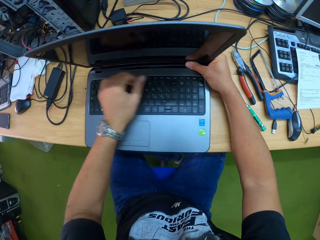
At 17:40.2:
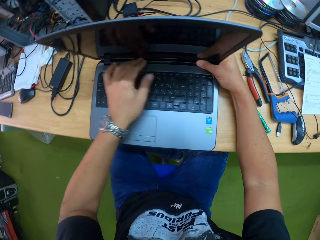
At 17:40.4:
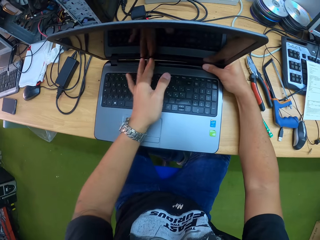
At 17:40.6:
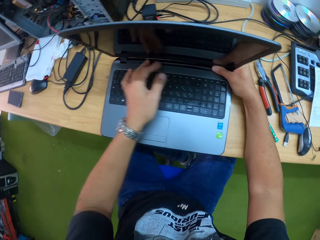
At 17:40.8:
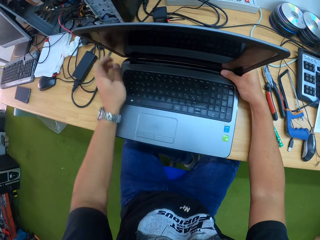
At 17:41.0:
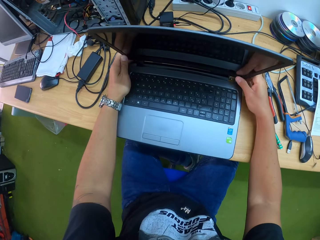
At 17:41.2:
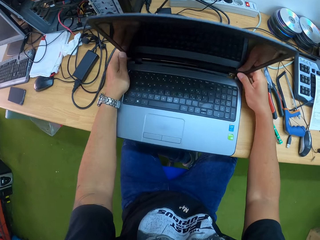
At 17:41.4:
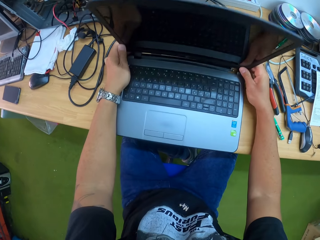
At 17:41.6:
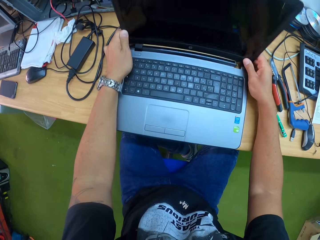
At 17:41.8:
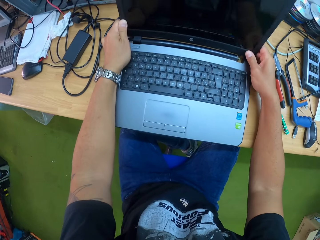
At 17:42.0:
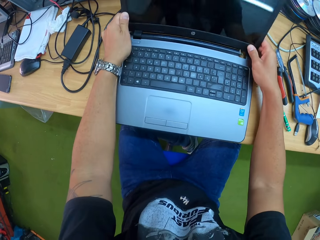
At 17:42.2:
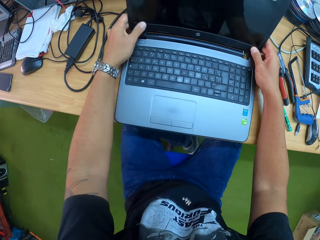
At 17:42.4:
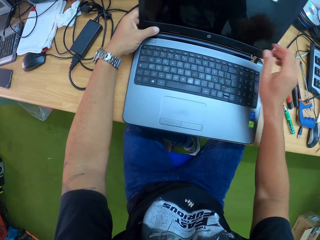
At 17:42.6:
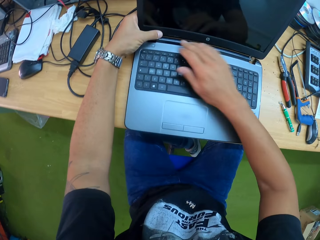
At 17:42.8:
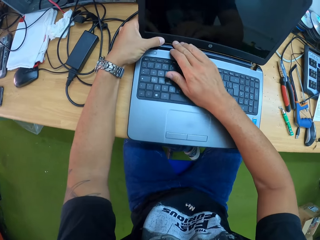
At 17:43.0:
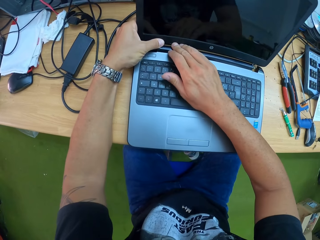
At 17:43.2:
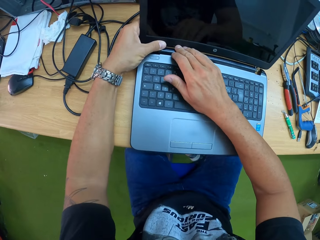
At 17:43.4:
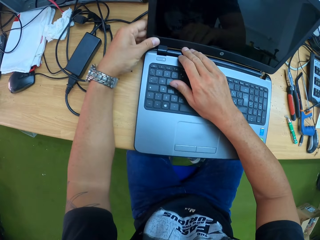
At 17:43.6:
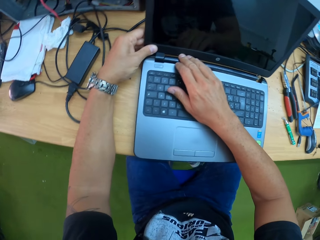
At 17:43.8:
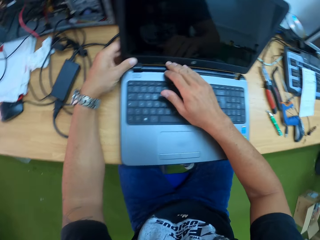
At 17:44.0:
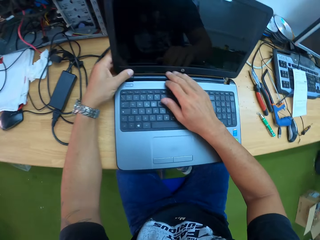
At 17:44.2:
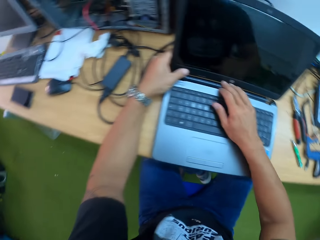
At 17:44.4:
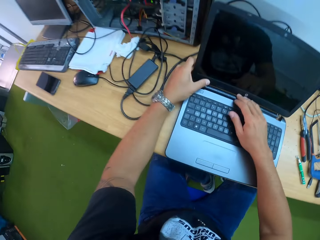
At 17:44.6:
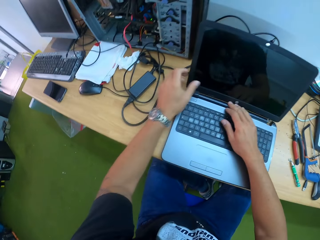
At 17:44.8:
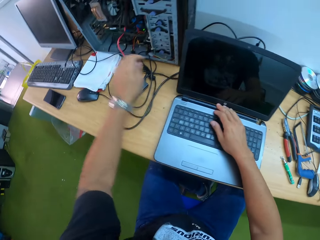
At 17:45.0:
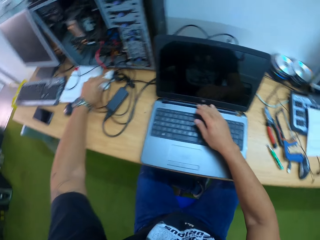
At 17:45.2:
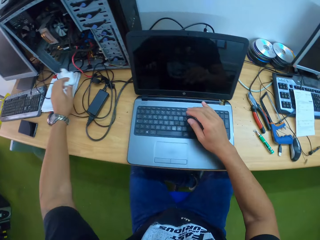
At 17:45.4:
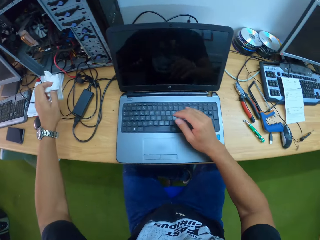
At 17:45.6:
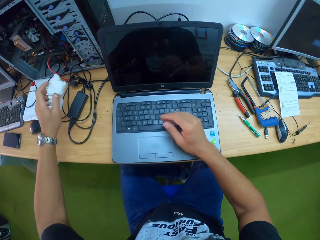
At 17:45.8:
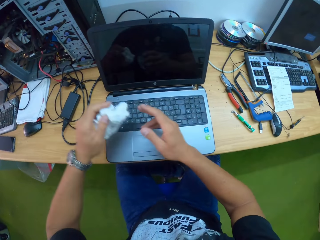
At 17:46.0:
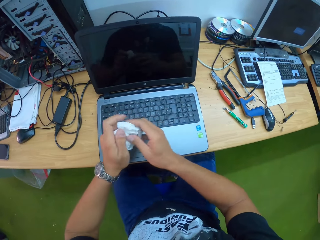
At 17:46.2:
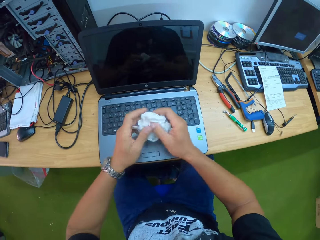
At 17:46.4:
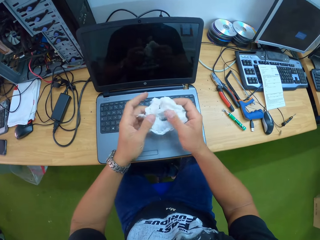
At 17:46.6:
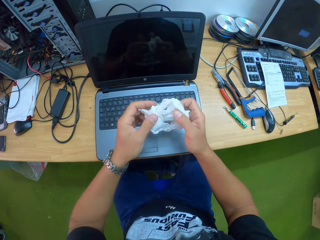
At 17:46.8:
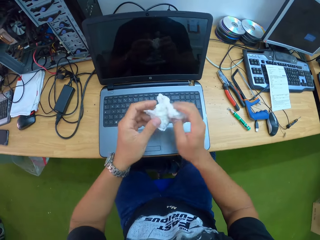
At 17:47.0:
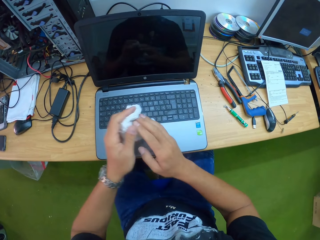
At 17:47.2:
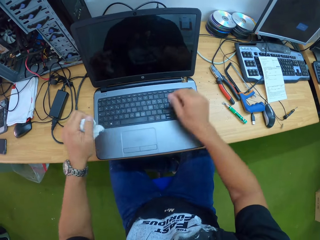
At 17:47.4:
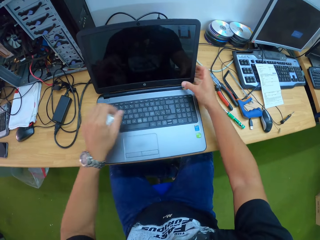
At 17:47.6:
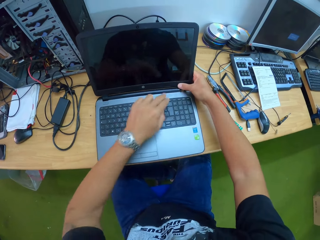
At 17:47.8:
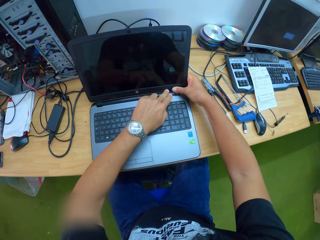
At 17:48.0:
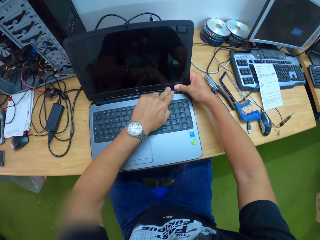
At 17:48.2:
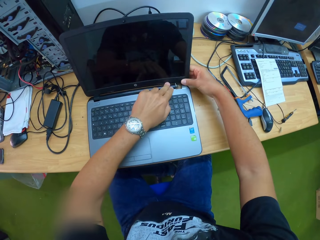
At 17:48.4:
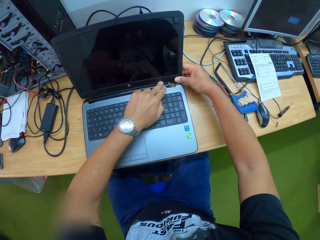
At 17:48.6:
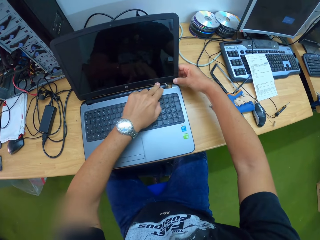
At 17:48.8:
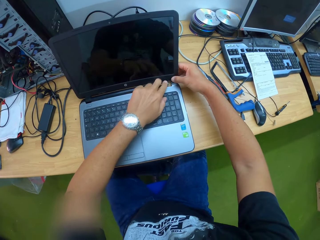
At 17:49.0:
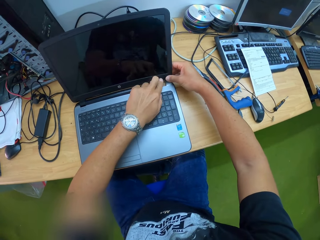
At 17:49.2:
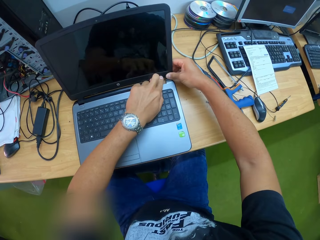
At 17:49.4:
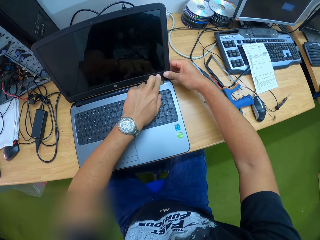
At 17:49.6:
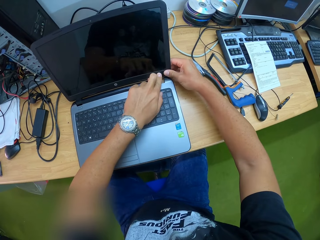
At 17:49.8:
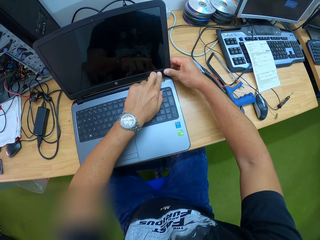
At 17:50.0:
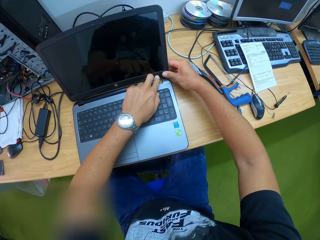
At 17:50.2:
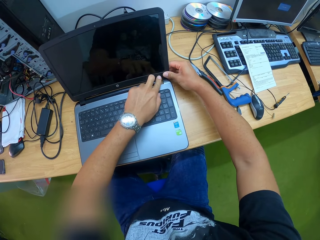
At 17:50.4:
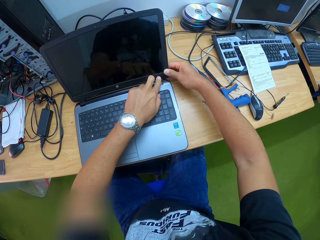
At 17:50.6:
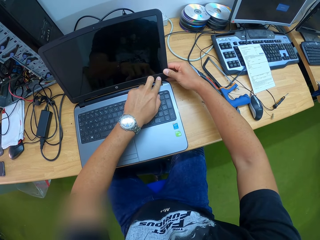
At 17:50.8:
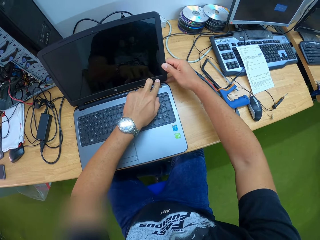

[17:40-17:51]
The camera wearer picks a tissue paper on the table with his left hand. He fixes the laptop. He presses the laptop screen parts together with his hands.

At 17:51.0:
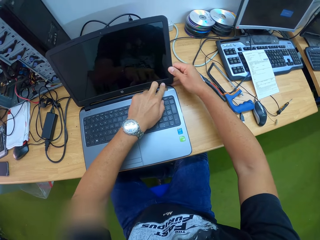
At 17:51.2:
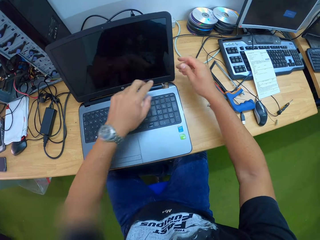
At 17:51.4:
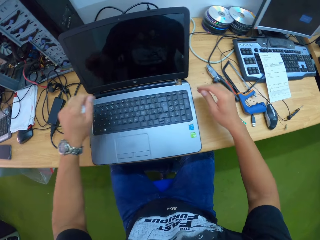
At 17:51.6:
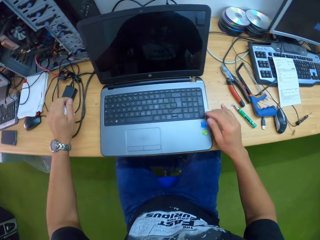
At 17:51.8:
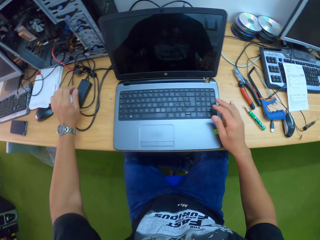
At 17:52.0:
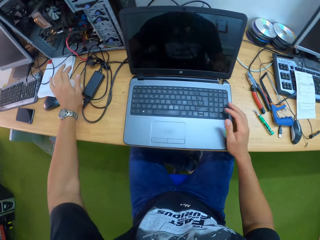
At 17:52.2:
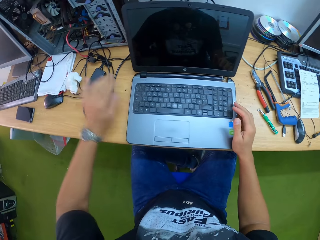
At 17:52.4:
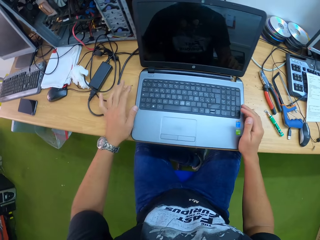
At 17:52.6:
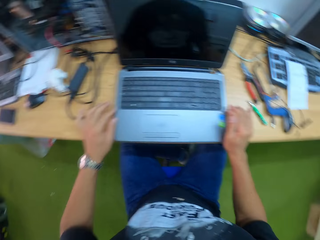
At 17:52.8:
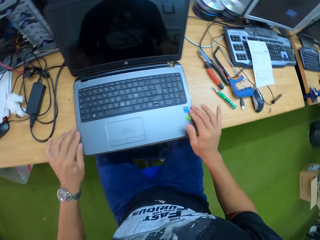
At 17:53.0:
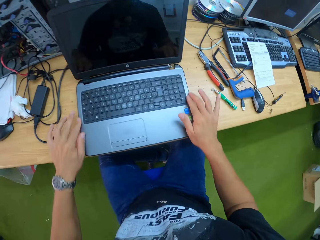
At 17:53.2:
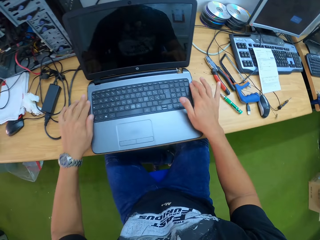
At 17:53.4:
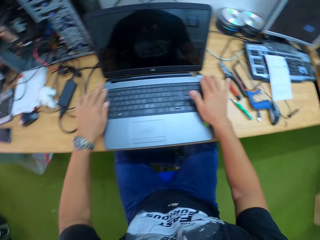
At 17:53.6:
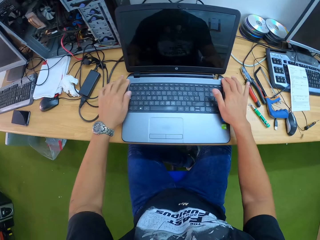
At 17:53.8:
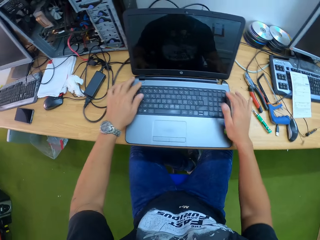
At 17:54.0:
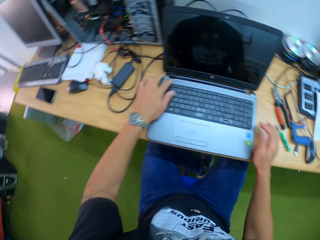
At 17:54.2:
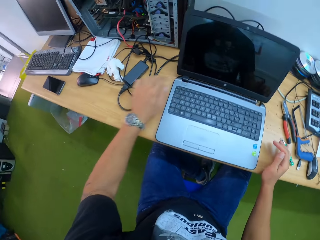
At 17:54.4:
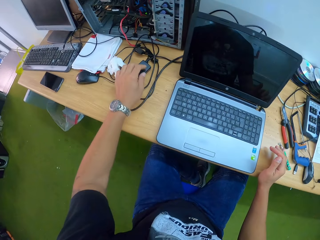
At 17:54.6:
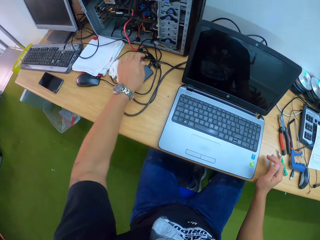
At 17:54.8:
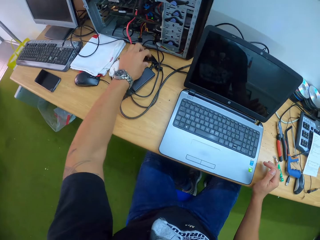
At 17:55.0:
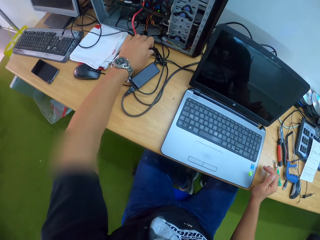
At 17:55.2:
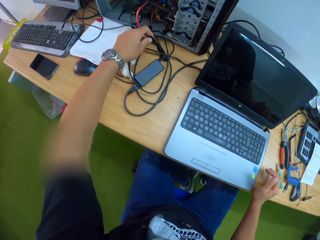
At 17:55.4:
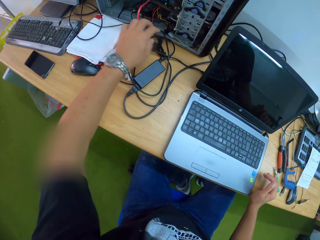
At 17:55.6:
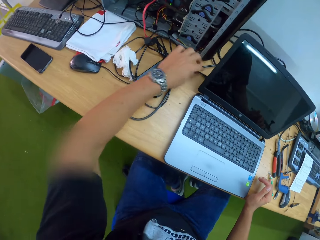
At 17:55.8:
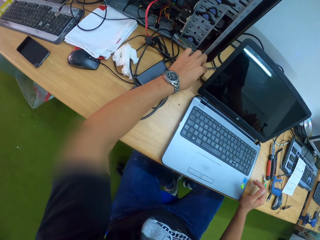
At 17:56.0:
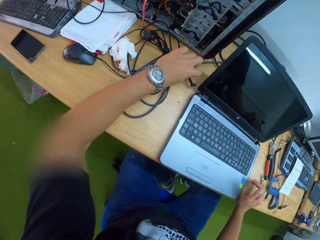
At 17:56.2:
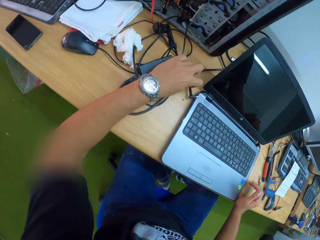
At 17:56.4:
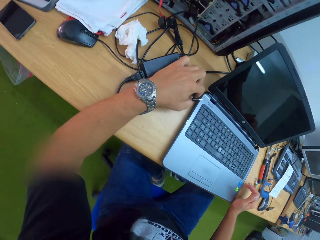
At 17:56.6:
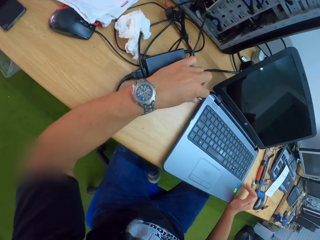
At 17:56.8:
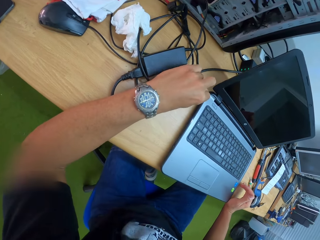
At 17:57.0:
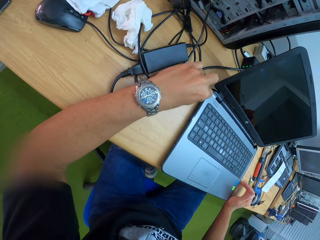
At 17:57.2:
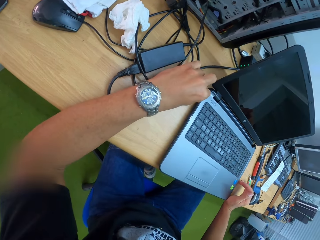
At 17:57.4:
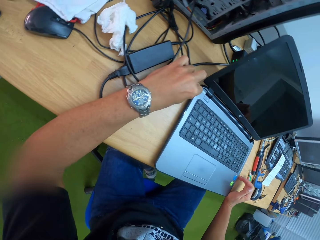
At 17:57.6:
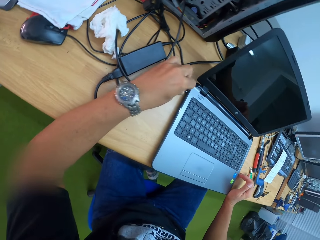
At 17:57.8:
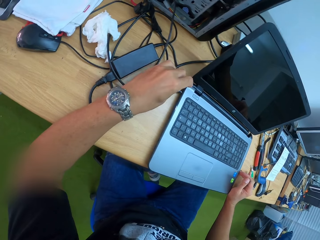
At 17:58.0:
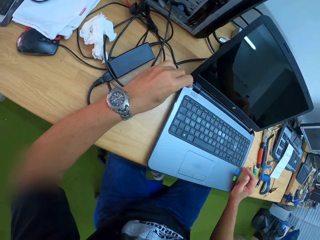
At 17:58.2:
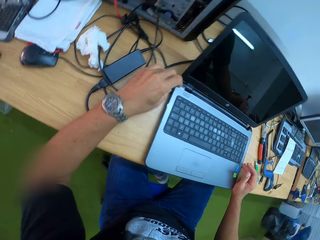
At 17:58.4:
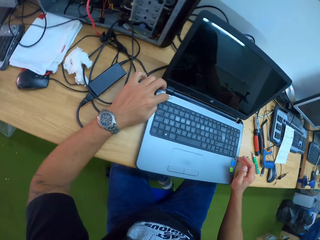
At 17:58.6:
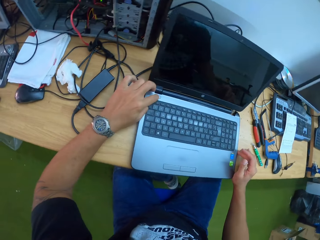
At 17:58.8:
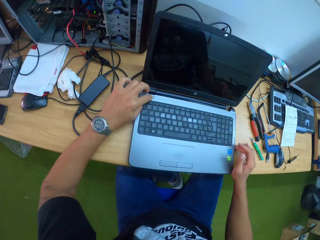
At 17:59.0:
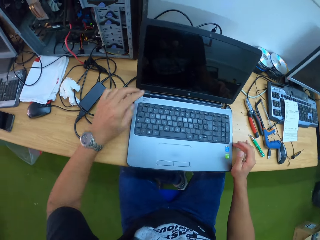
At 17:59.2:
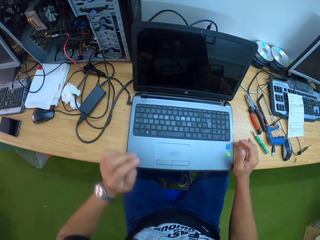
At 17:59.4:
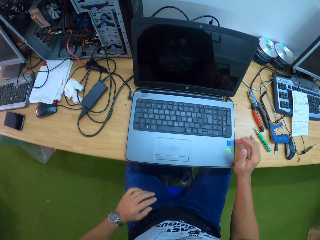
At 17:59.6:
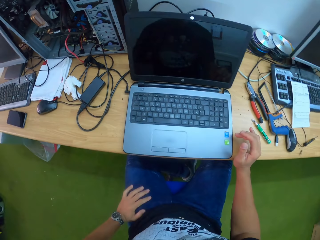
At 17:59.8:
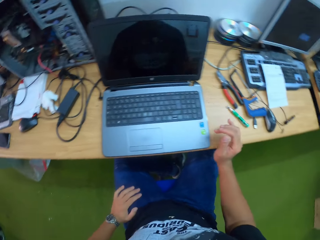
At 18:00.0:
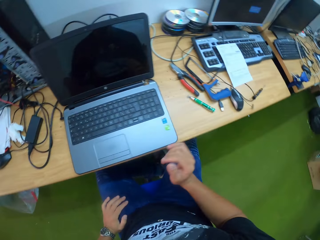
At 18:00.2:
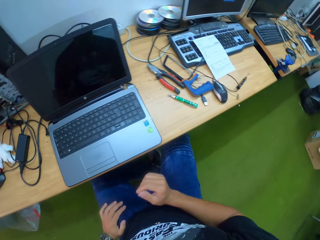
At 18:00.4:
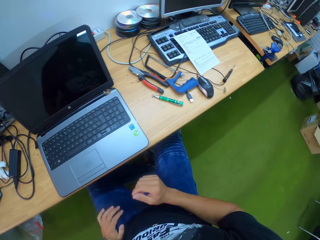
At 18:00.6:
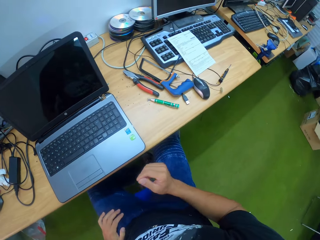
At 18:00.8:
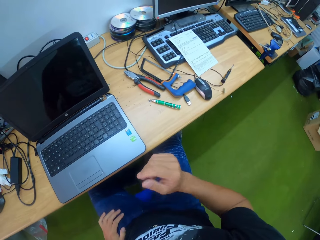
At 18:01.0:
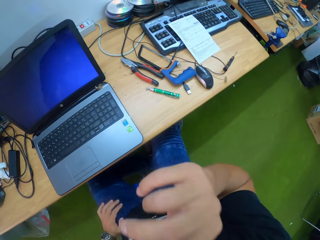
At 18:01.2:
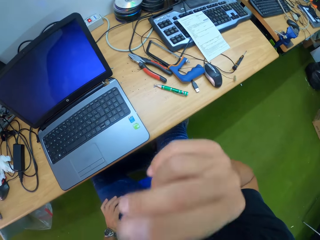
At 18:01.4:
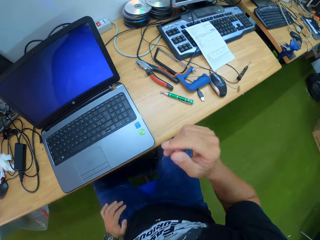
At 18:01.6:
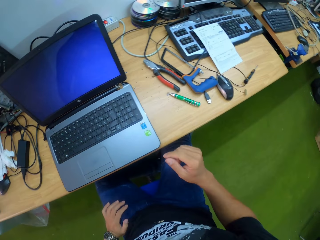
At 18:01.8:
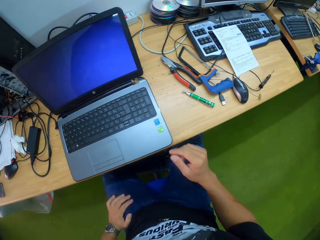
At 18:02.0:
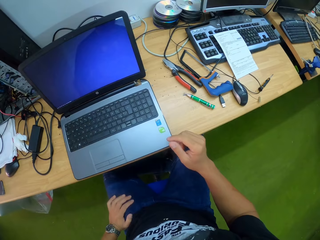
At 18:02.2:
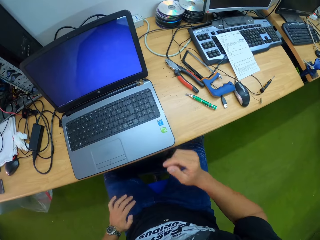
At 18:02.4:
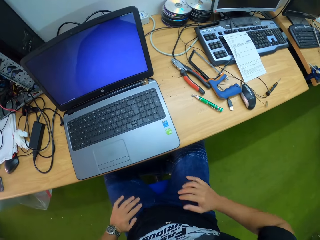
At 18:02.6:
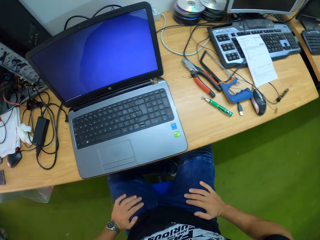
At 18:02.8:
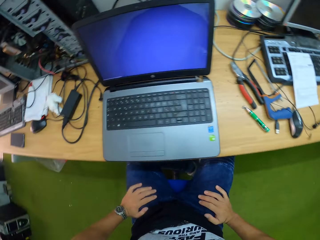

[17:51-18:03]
The camera wearer drops the tissue paper in his left hand on the table. He touches the laptop. He presses a power button on the laptop with his left hand. He picks a laptop charger on the table with his left hand. He plugs the laptop charger to the laptop with his left hand. He turns on the laptop. He presses the power button on the laptop with his left hand. He looks at the screen of the laptop.
